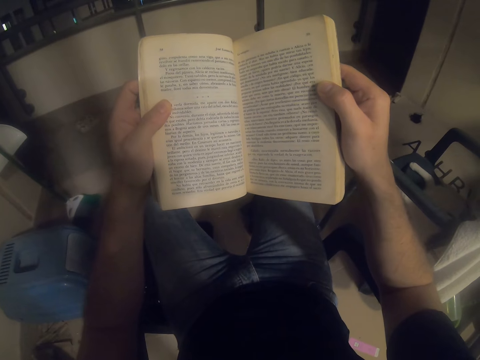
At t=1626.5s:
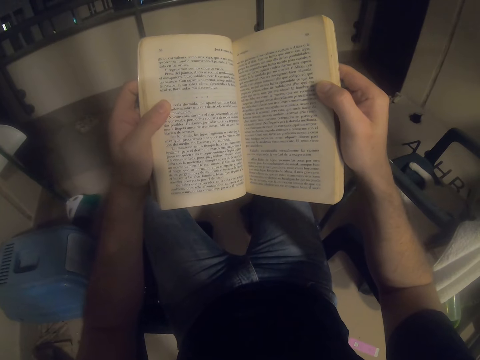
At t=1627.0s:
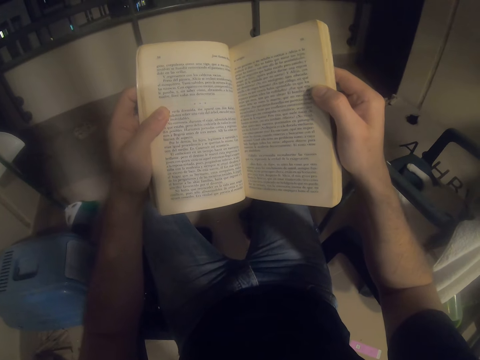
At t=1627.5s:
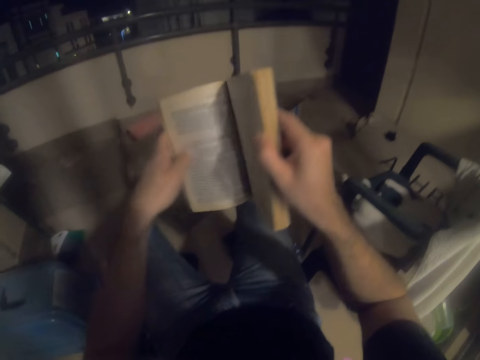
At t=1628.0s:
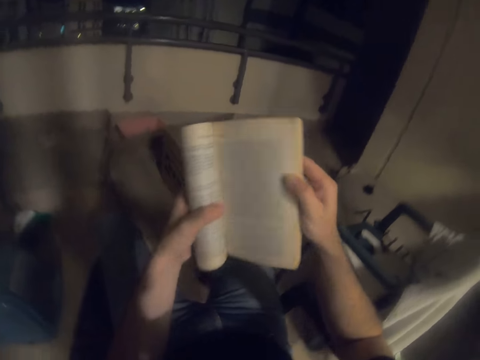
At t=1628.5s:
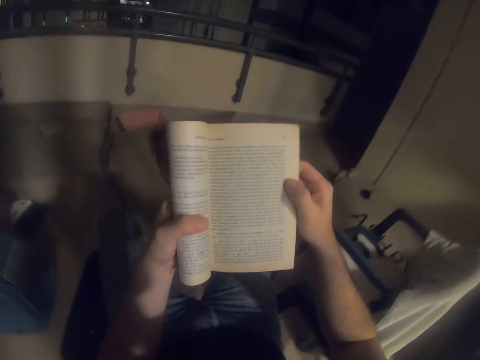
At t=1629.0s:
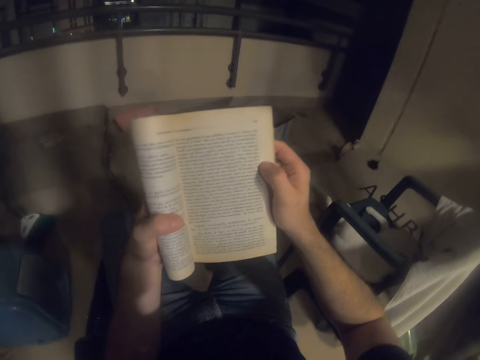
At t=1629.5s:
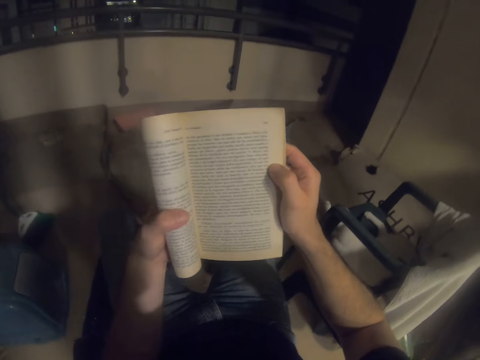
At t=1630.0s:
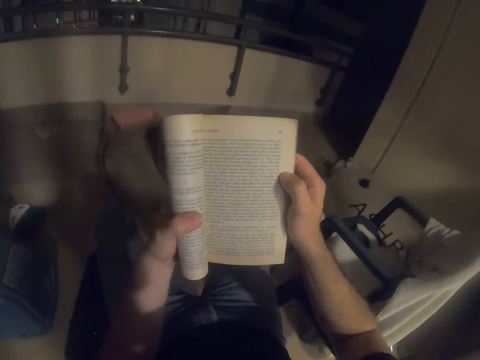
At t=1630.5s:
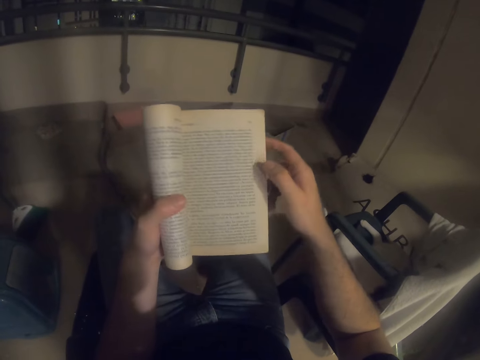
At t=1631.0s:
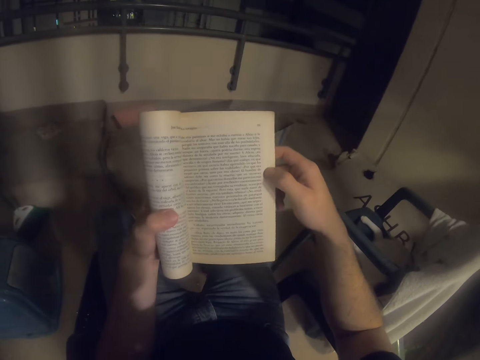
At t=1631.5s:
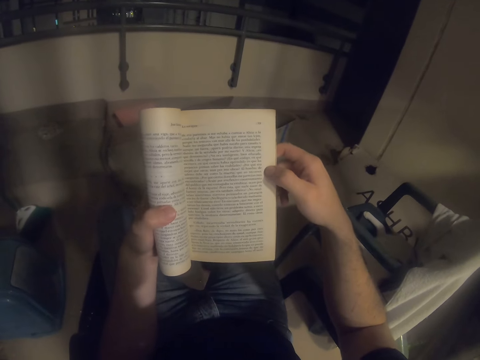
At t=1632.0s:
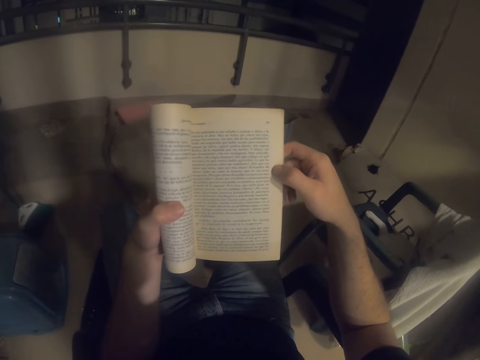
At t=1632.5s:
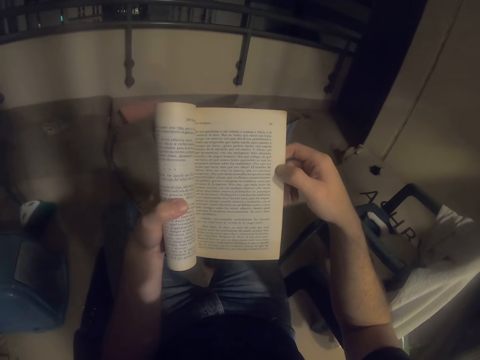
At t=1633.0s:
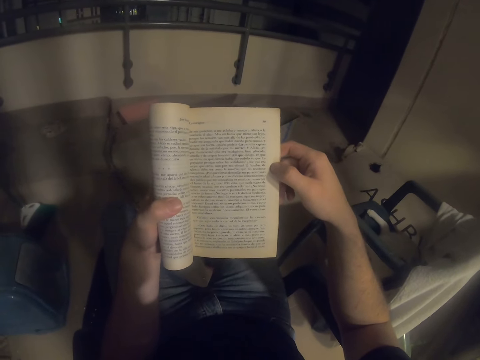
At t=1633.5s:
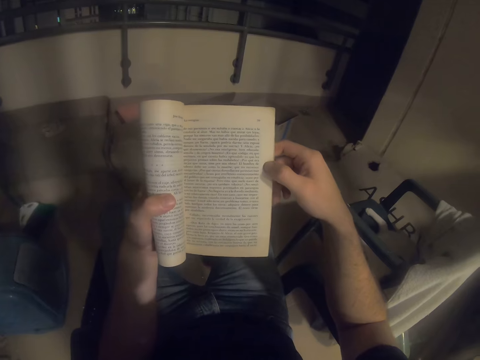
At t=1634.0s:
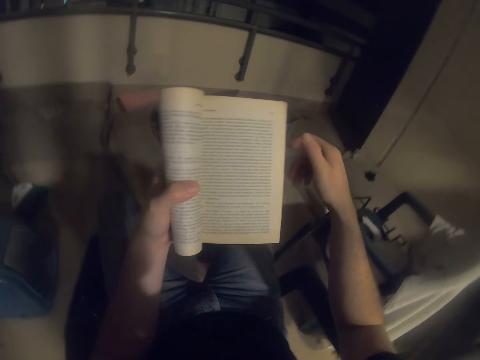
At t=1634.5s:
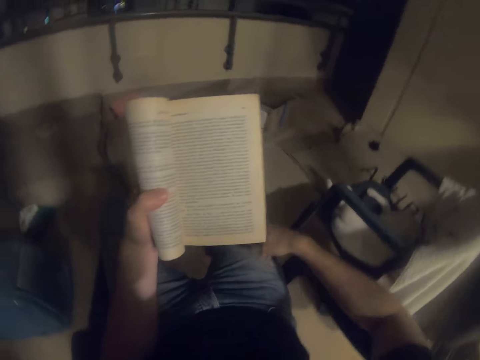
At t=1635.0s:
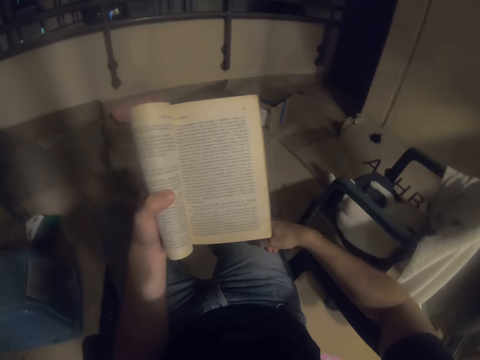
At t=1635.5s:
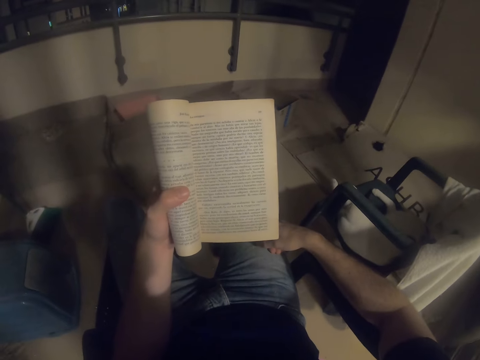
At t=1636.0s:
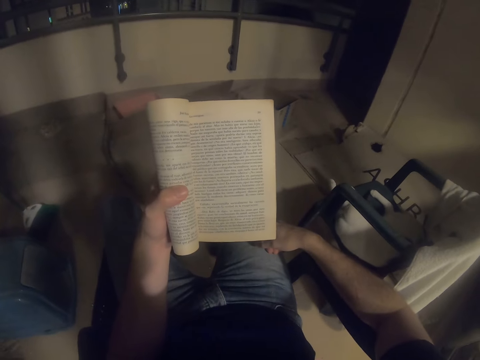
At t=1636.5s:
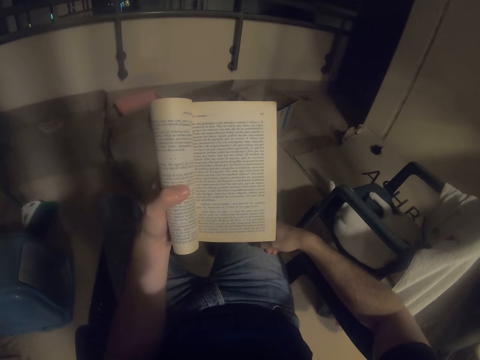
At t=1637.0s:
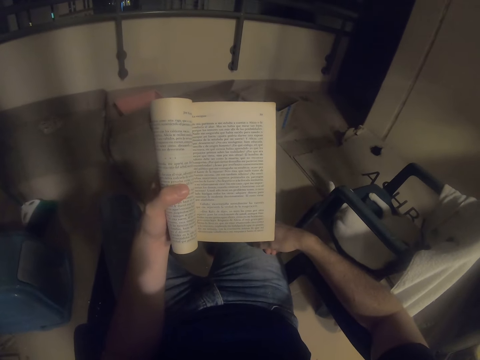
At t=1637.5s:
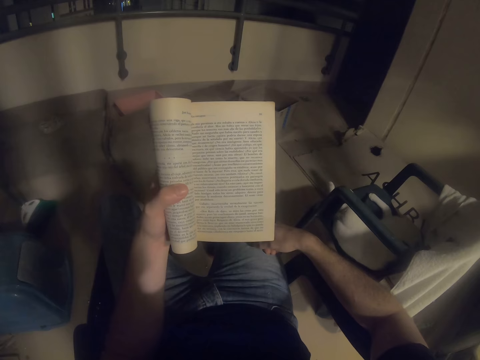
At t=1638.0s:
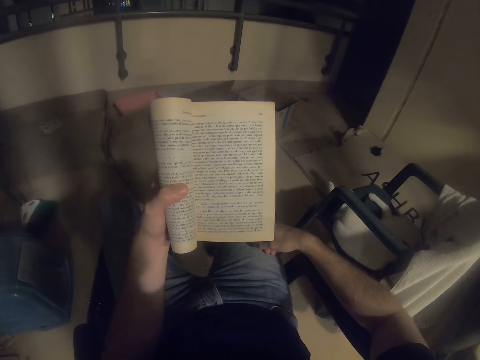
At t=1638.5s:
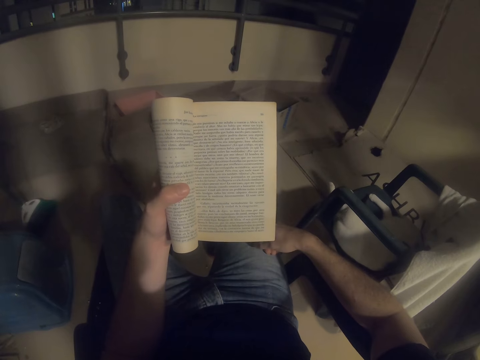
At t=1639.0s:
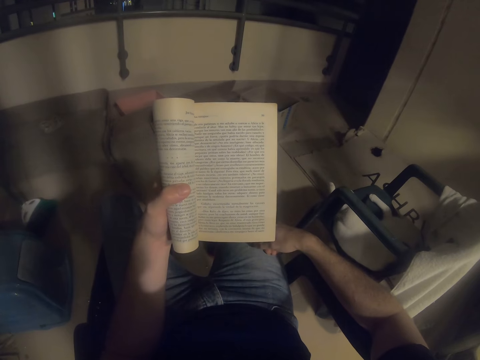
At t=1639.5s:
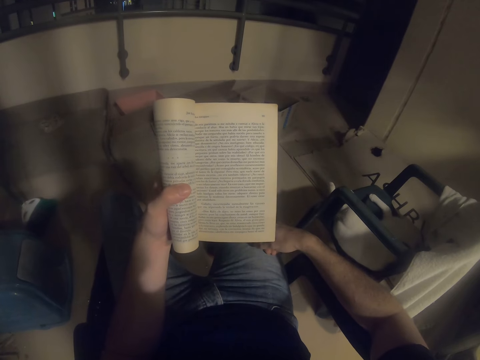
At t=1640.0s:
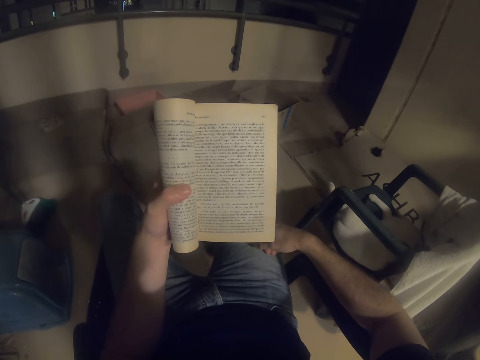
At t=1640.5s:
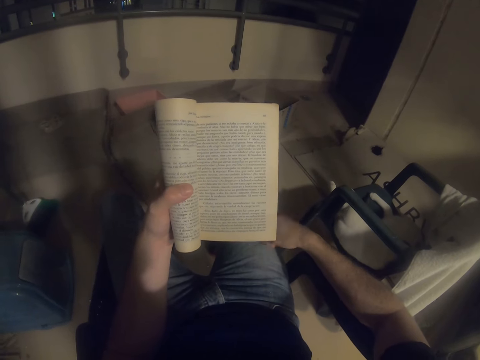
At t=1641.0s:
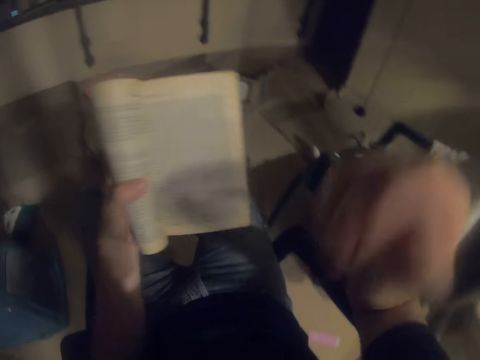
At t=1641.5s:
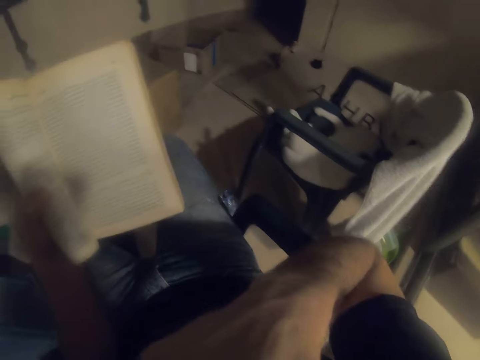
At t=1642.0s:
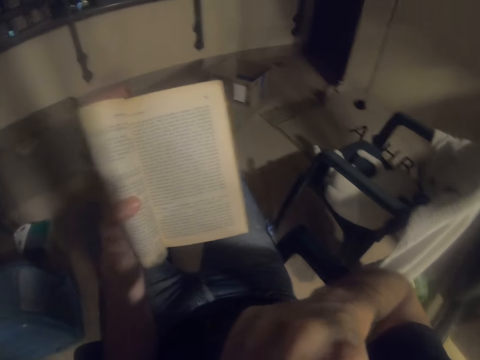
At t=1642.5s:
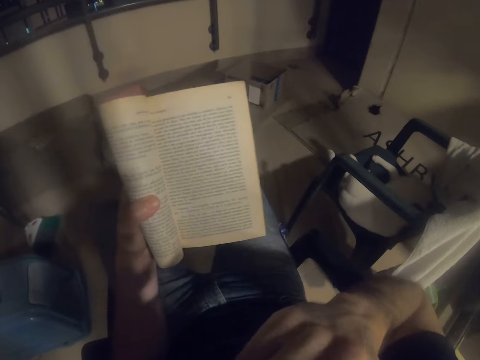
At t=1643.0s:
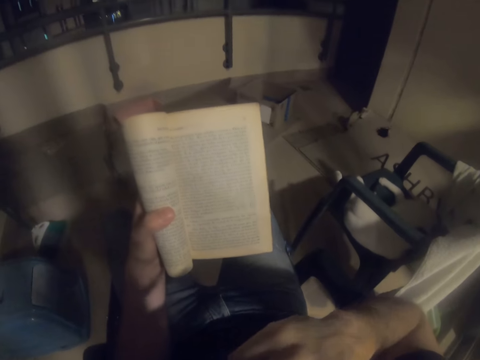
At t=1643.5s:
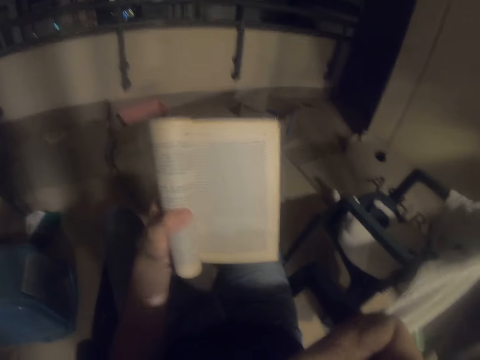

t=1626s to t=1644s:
The camera wearer folds the book page. They read the novel. They place the right hand on the lap. They lift the hand. They read the novel.
